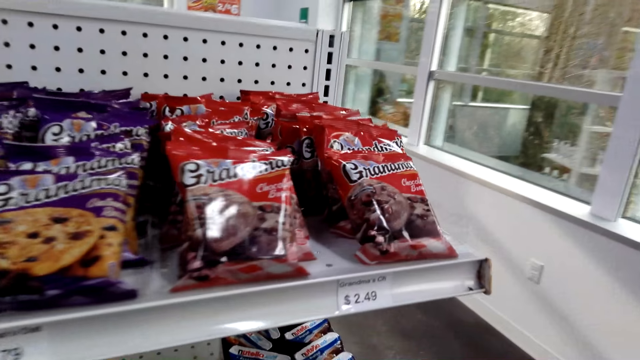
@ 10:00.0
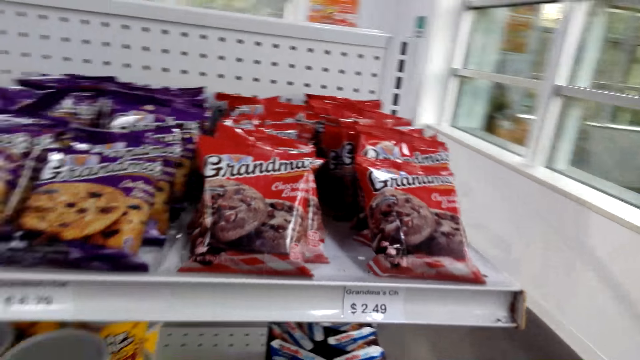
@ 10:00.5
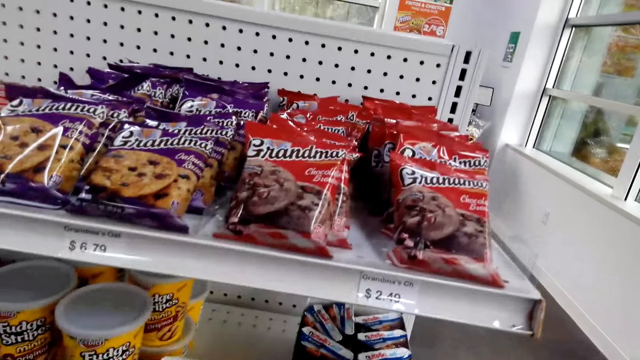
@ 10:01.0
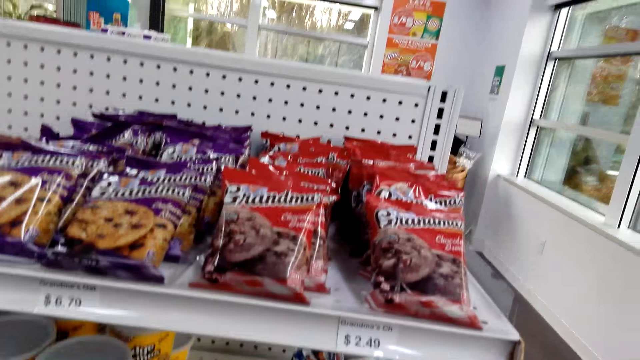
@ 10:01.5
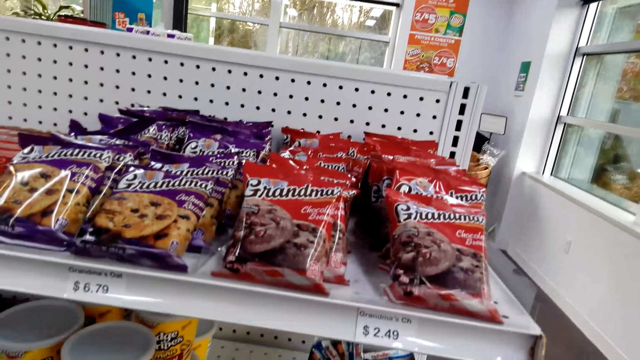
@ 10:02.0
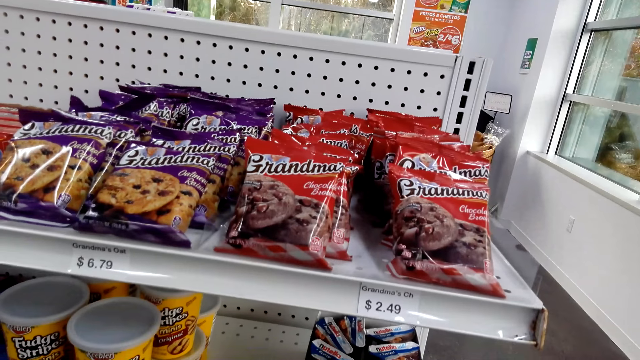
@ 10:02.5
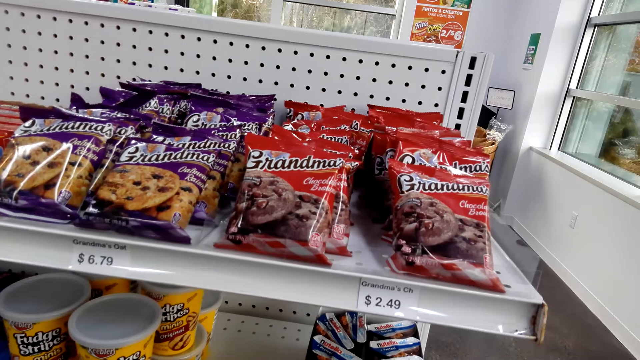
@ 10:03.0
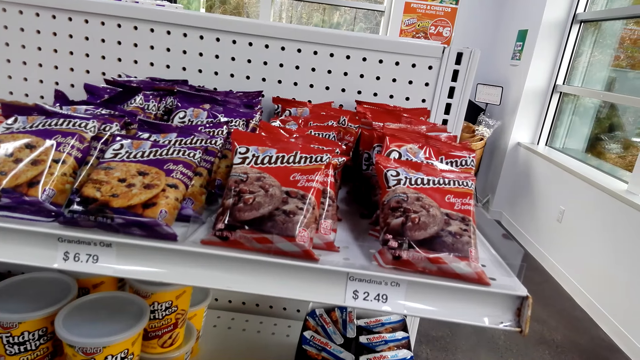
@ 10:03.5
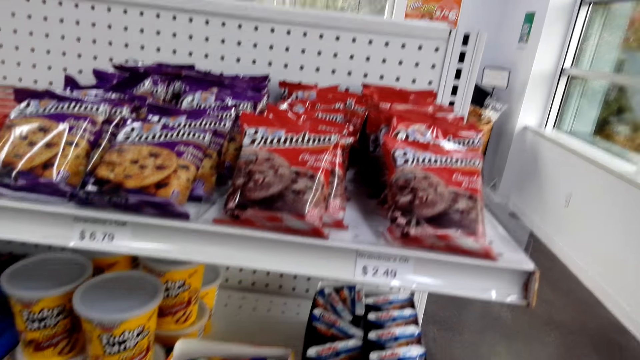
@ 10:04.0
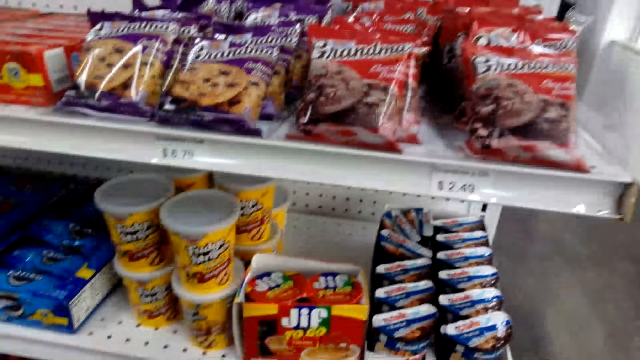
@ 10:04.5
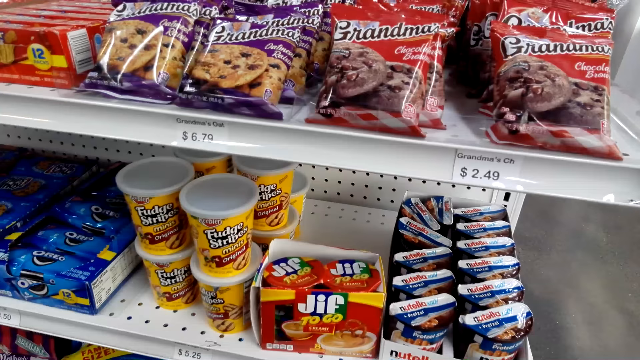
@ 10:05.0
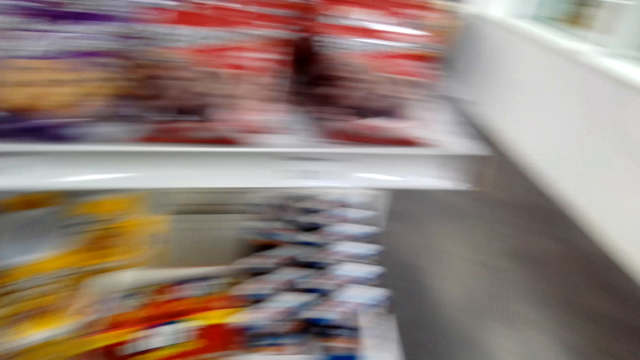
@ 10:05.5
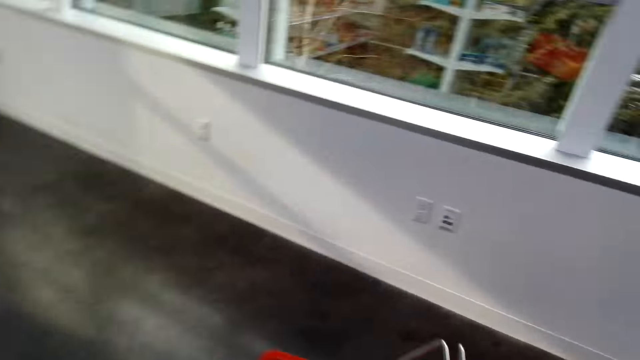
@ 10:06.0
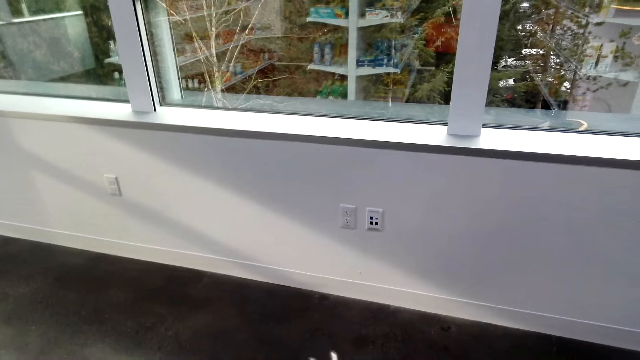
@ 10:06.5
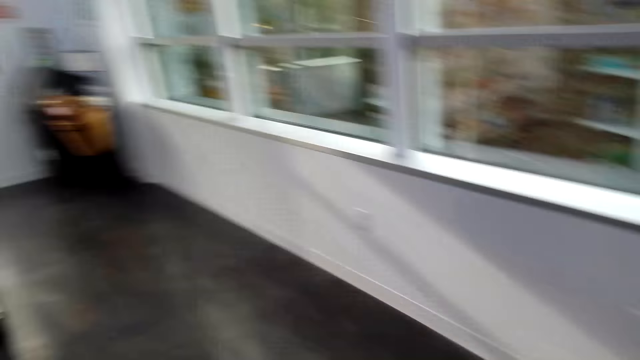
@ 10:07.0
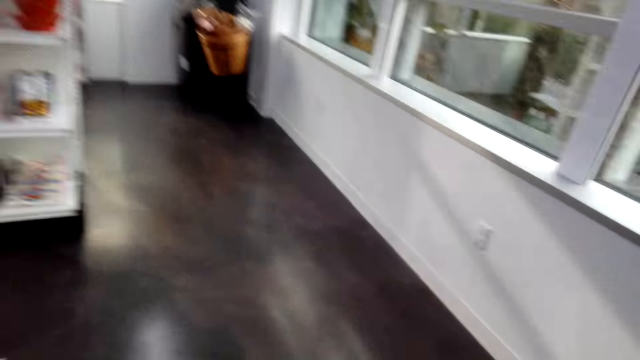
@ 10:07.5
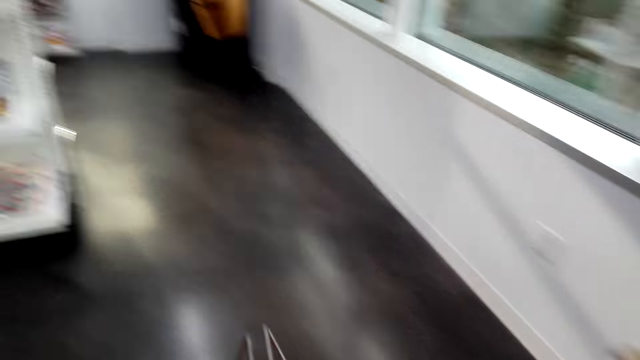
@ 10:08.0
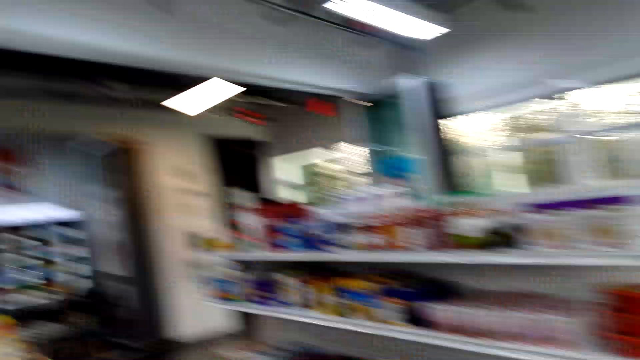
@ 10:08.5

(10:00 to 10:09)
The camera wearer walks around the supermarket.

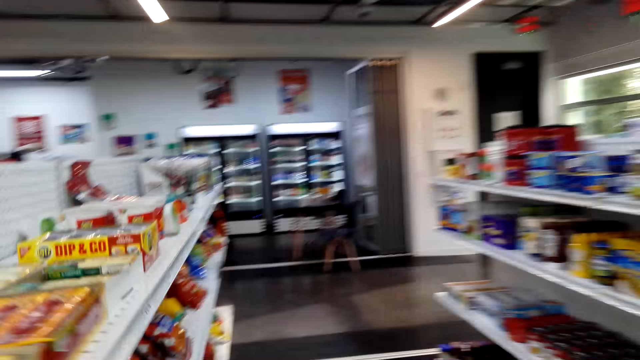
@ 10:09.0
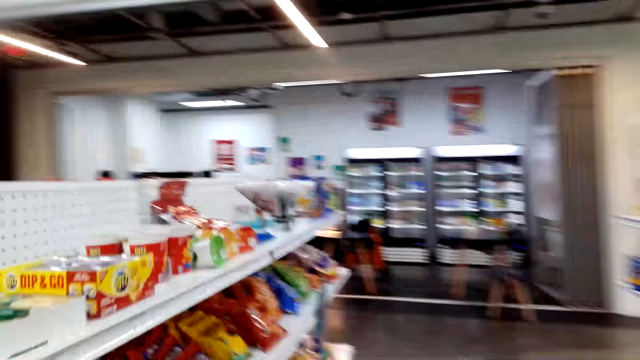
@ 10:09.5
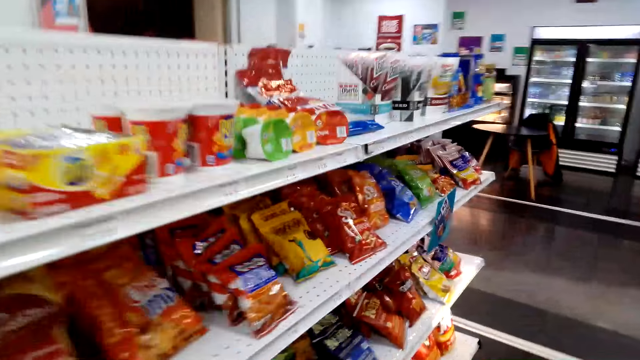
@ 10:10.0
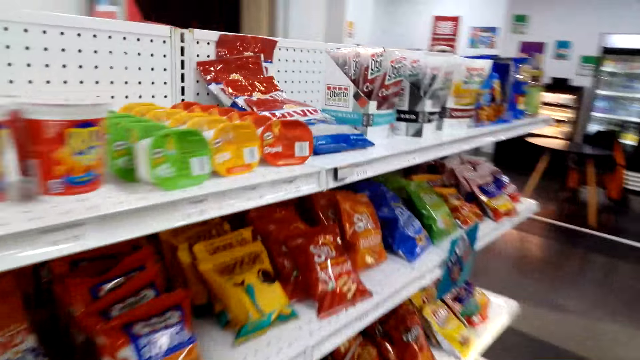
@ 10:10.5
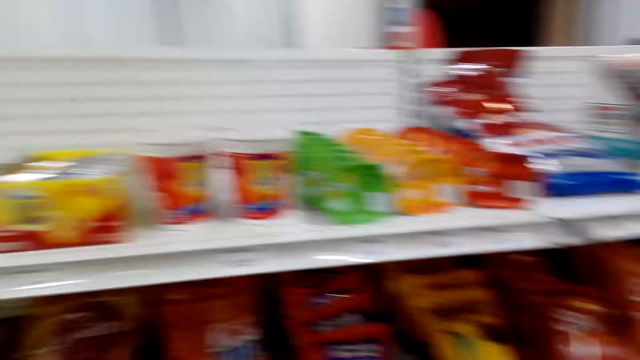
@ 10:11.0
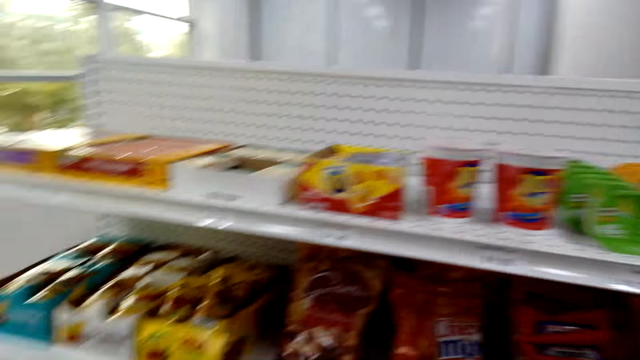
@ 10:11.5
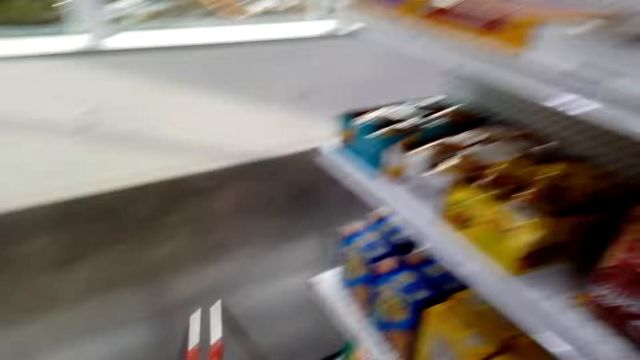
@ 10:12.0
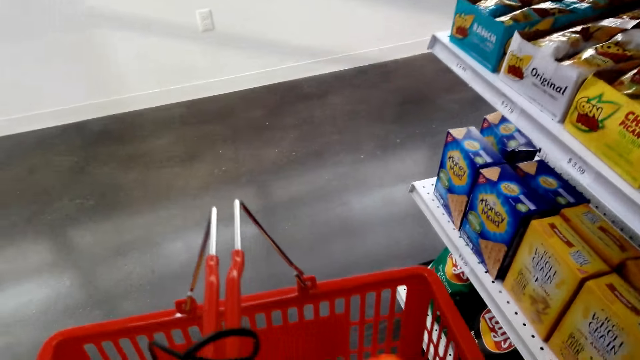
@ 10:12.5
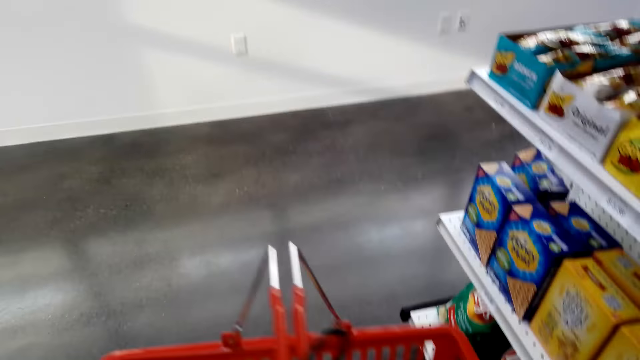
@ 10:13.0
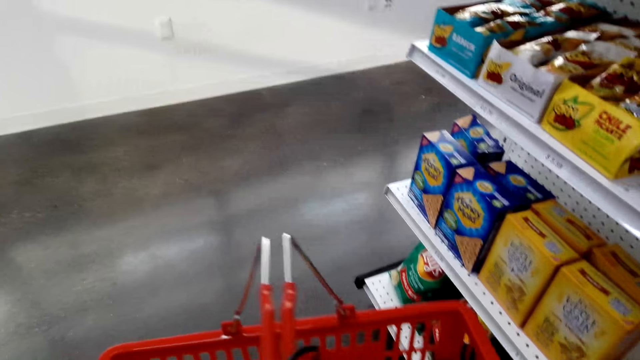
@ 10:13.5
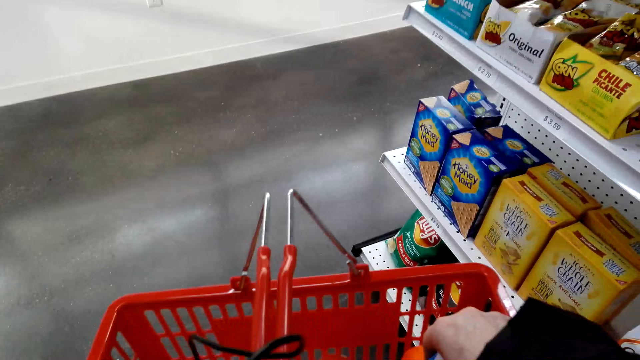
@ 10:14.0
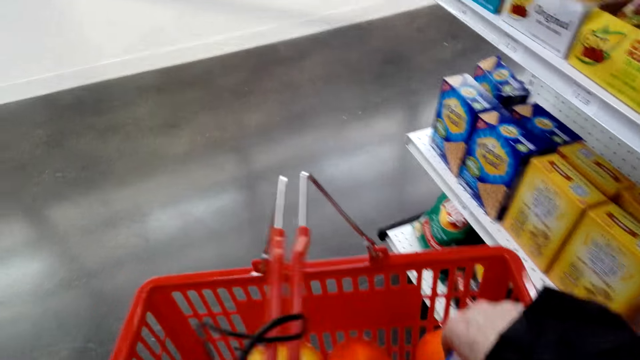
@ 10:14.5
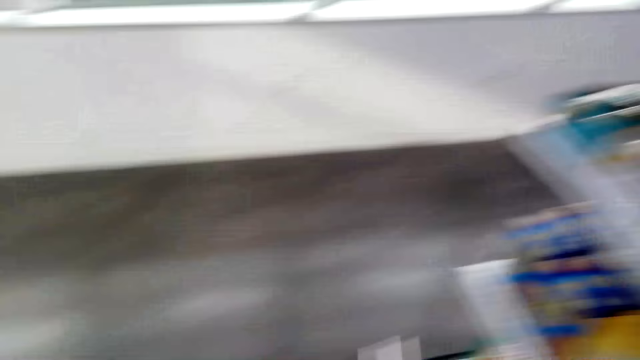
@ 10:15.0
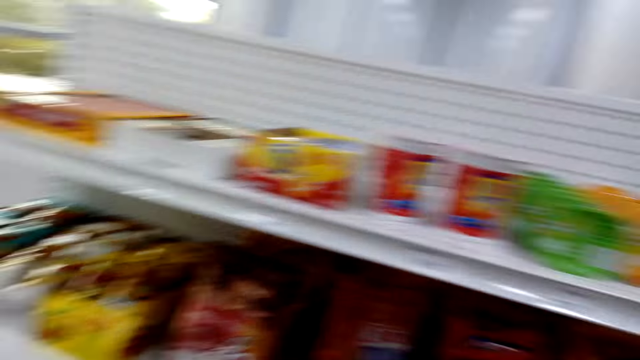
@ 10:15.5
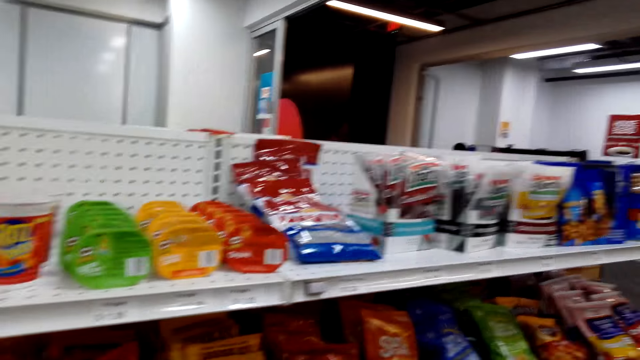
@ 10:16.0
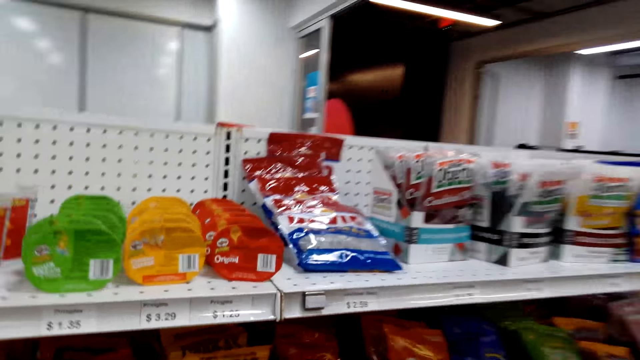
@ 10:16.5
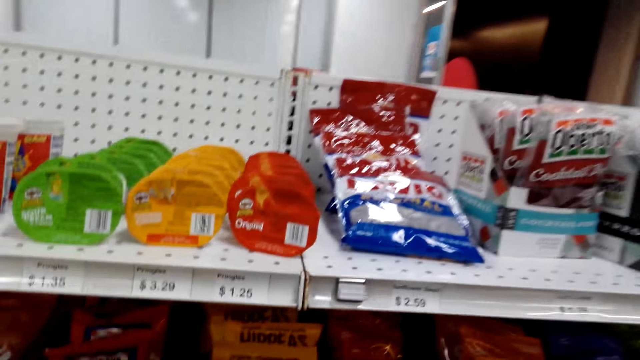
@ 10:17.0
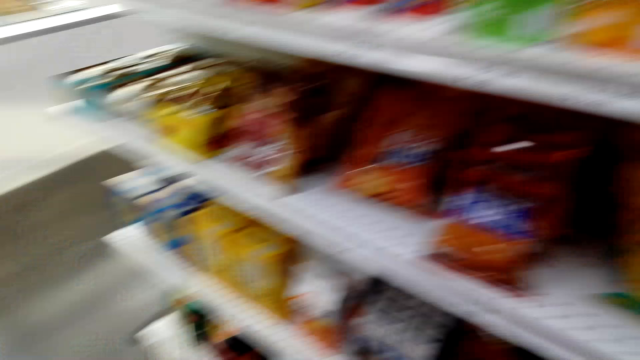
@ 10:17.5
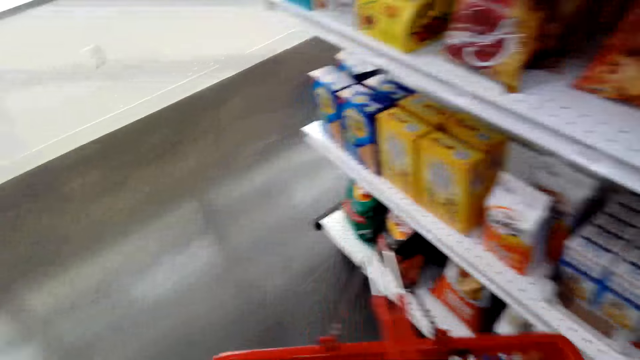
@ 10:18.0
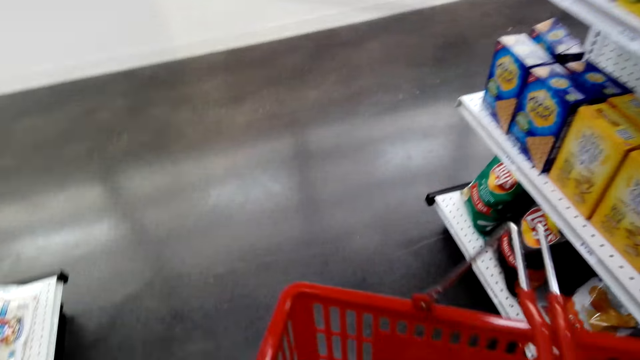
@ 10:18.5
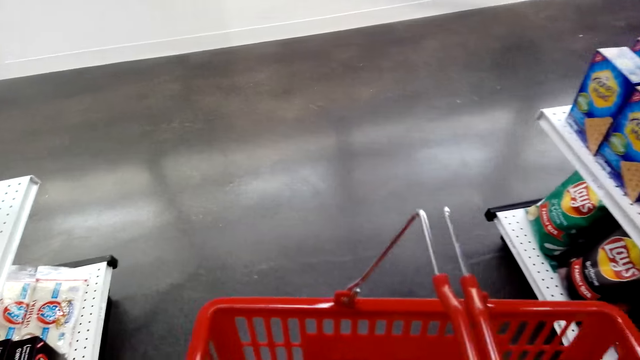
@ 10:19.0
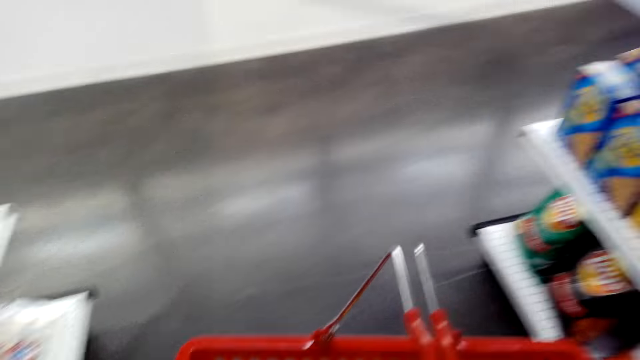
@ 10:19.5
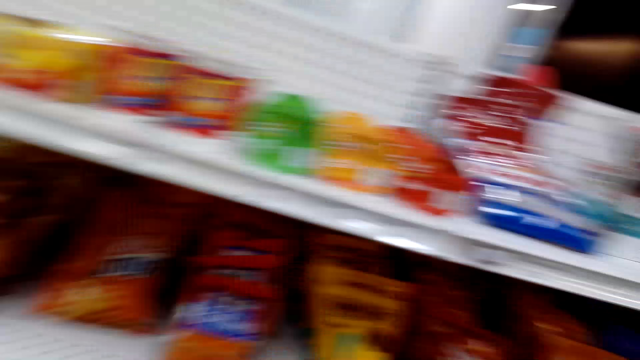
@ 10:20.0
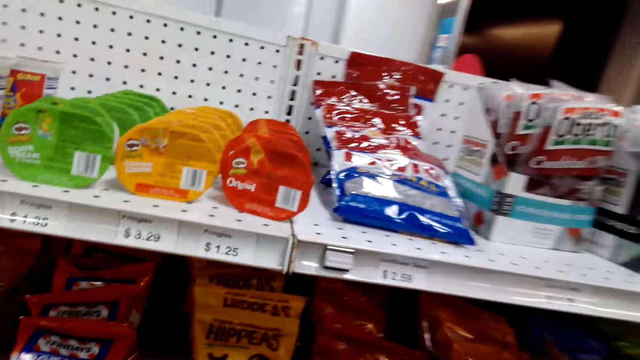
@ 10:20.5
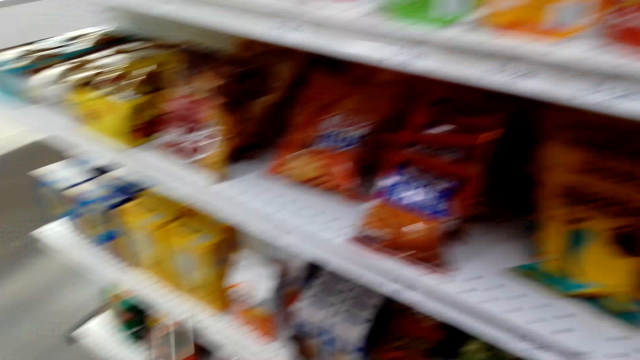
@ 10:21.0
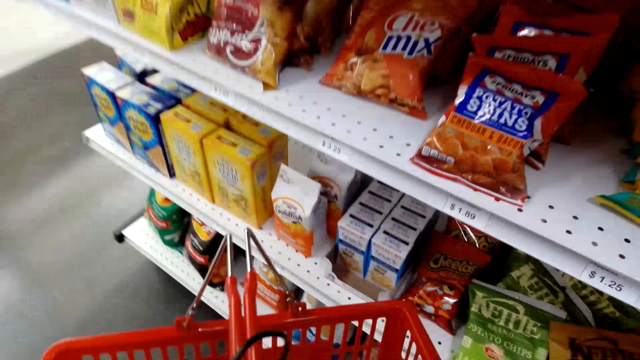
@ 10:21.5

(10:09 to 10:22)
The camera wearer walks beside the shelf. They look at the items in the shopping basket, touch the items in the shopping basket, and look at the snacks.
